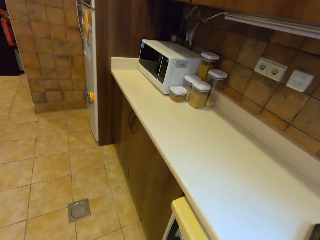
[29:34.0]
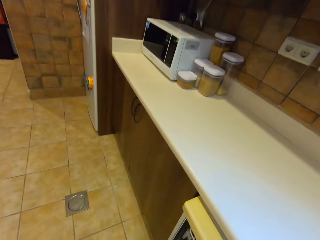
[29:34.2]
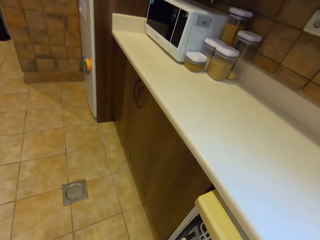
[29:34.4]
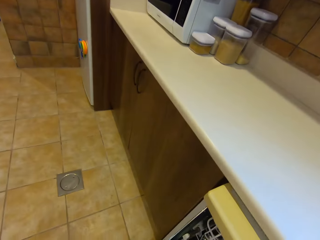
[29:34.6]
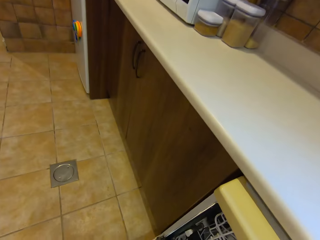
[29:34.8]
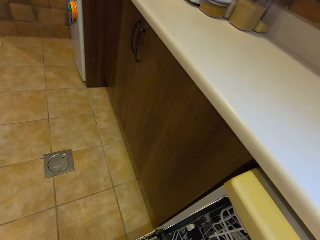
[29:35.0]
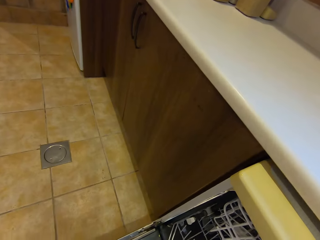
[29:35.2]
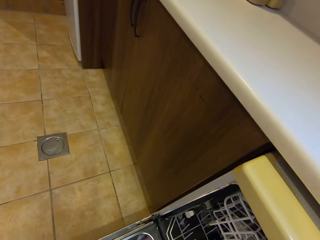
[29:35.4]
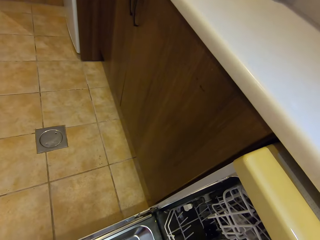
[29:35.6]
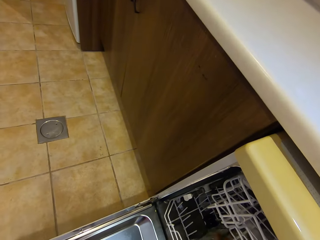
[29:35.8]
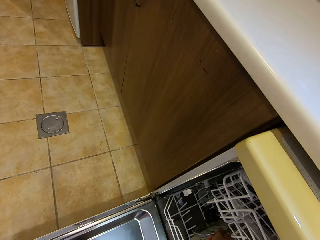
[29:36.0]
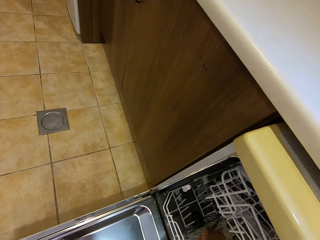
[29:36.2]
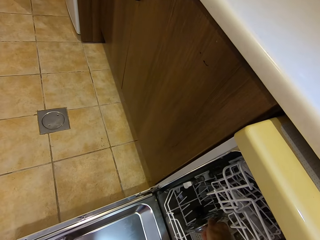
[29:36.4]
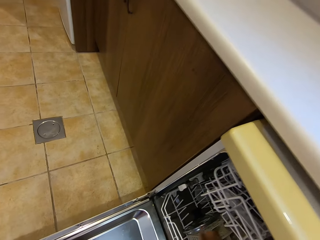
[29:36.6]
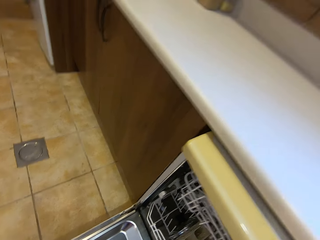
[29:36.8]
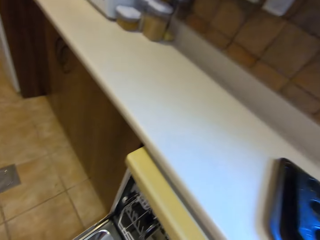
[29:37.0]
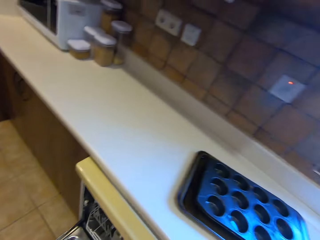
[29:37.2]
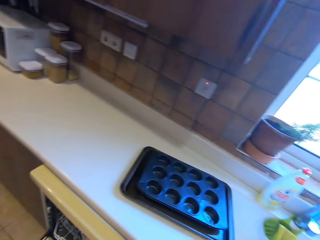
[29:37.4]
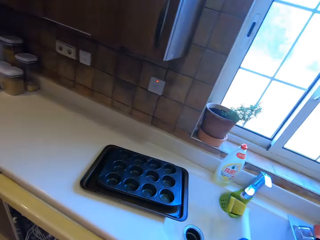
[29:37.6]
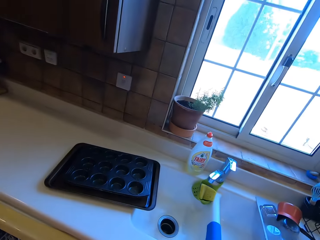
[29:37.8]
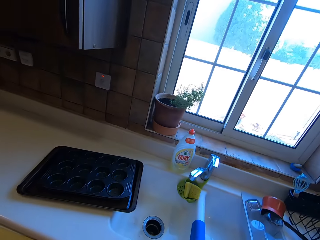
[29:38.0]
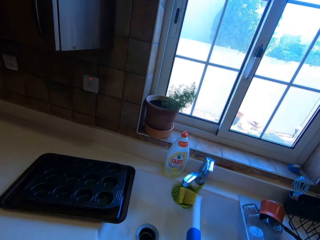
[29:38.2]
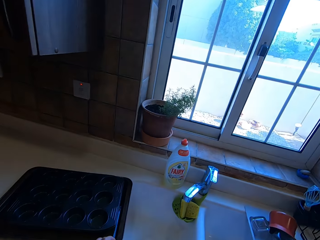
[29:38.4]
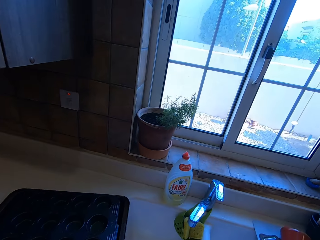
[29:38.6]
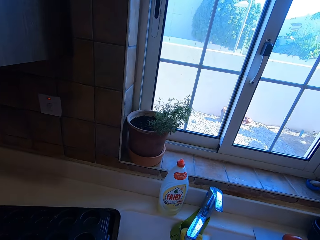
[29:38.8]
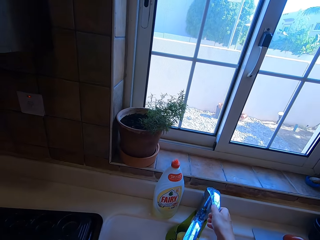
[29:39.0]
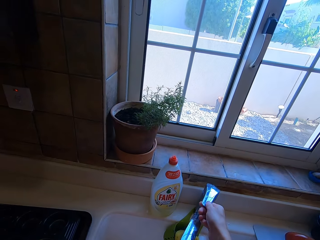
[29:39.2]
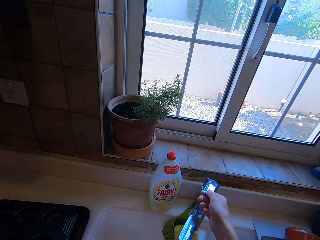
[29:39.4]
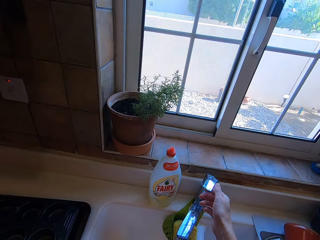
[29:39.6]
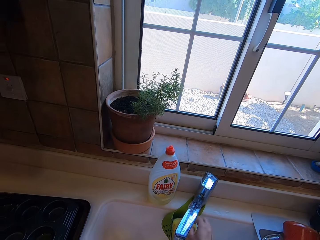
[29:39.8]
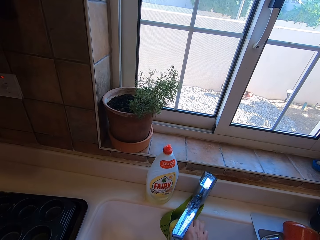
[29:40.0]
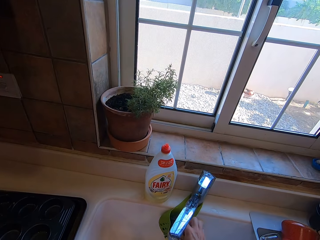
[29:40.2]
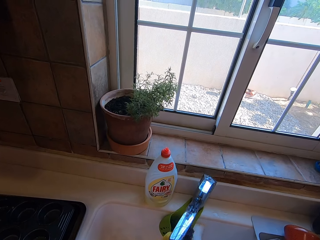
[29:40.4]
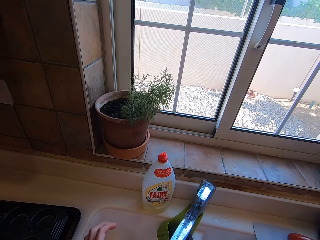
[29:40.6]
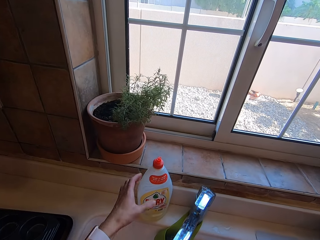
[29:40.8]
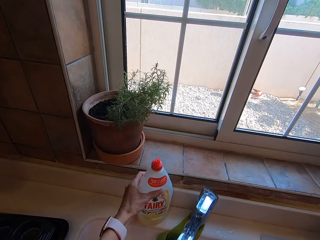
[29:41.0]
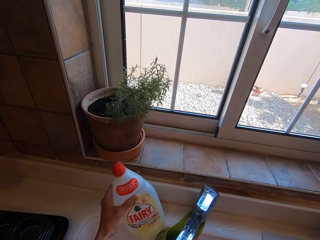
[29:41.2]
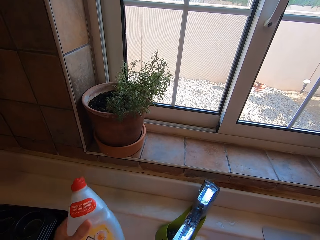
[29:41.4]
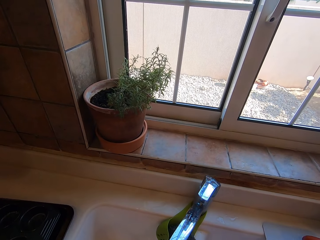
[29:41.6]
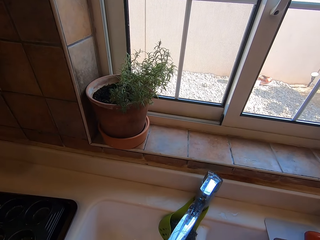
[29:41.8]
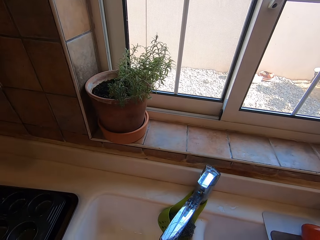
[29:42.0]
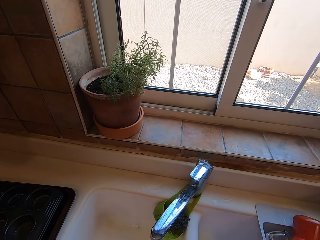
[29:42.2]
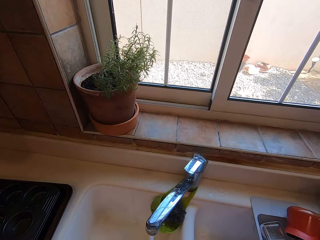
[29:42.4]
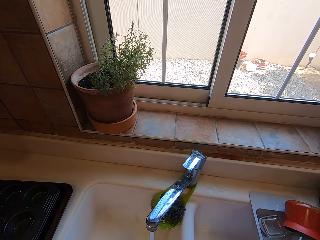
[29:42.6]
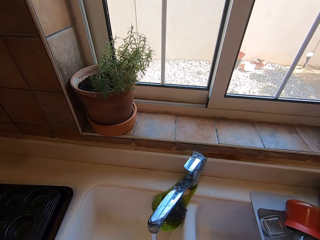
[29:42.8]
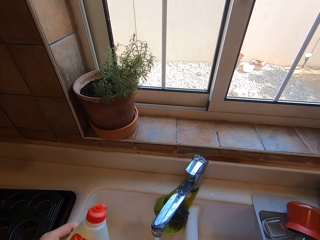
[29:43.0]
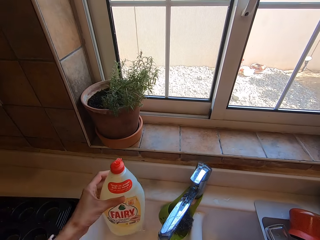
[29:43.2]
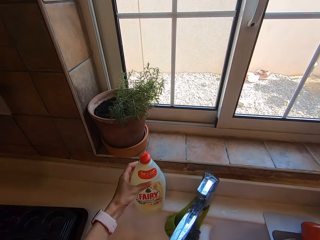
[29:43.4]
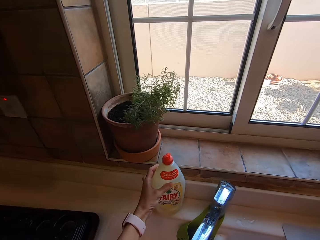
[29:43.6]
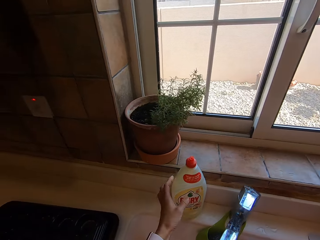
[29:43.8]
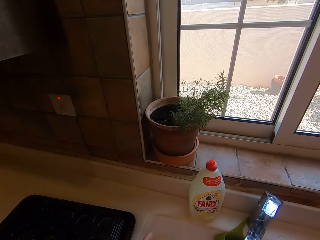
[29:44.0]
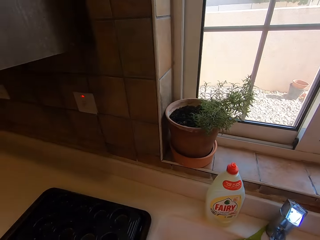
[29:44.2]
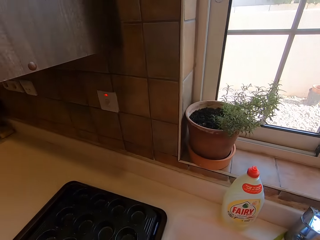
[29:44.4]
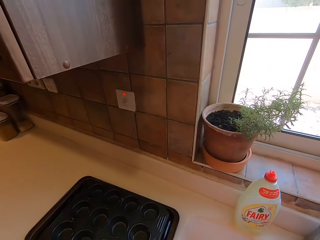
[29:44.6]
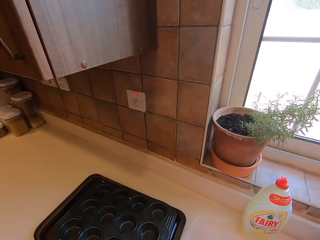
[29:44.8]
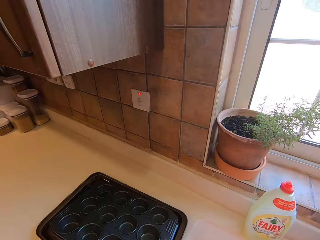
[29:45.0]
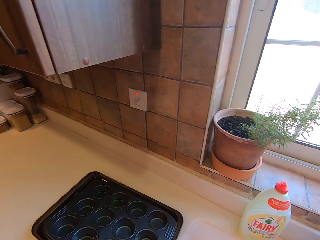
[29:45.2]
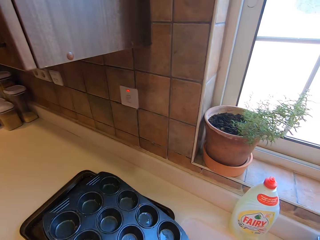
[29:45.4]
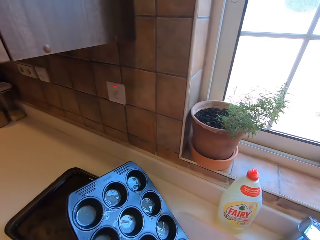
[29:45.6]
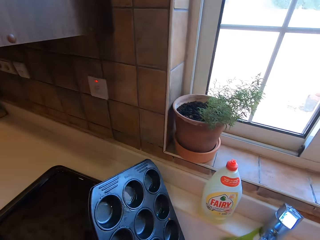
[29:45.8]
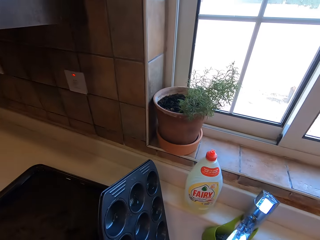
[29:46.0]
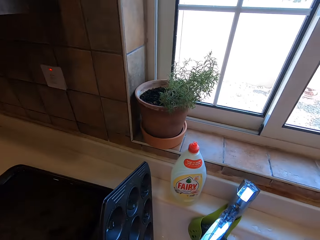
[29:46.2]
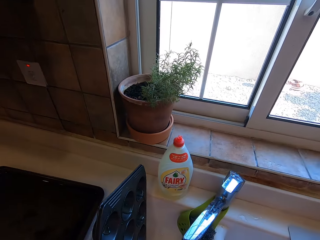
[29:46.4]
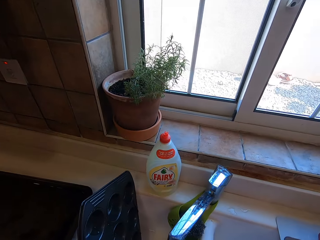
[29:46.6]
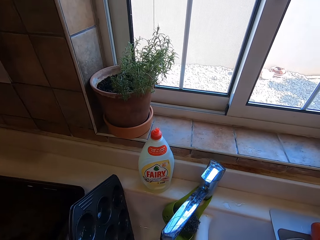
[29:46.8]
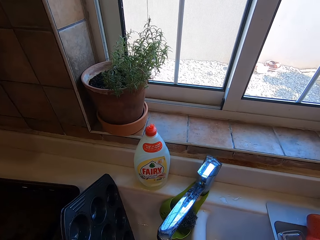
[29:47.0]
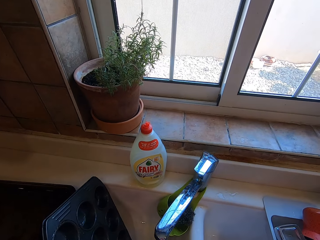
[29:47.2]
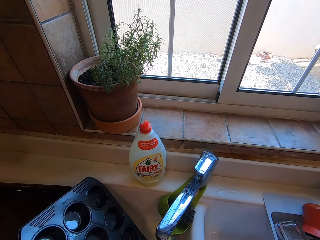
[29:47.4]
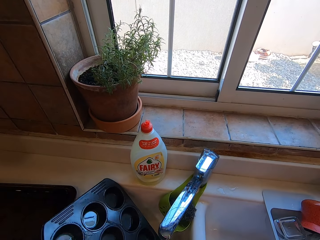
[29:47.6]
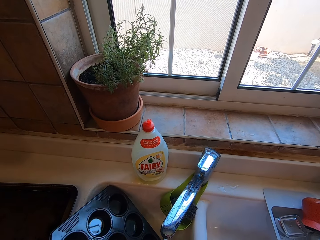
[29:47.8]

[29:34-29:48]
The camera wearer puts the cooking pot lid in the dishwasher. They turn on the tap. They pick up the washing sponge. They pick up dish washing soap. They apply soap on the washing sponge. They drop the soap. They put the soap on the countertop. They pick up a baking tray. They place the baking tray on the sink.

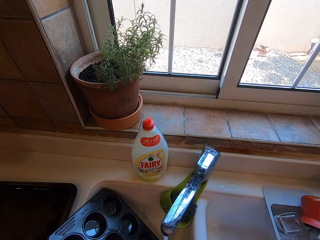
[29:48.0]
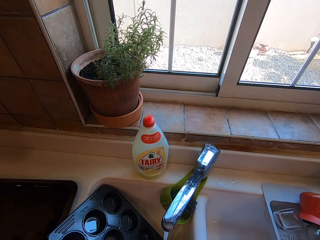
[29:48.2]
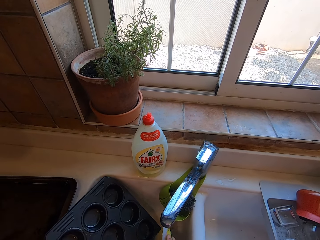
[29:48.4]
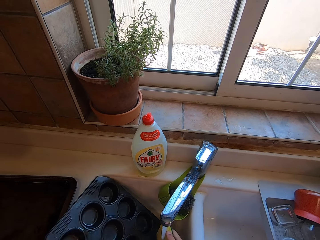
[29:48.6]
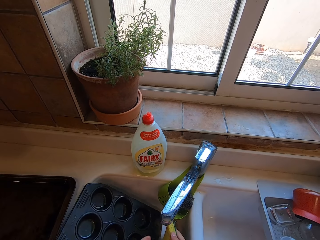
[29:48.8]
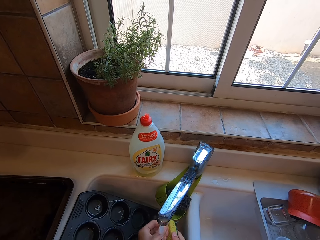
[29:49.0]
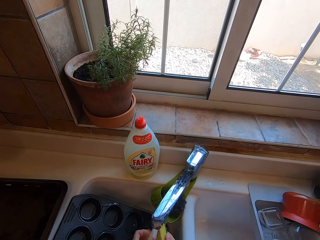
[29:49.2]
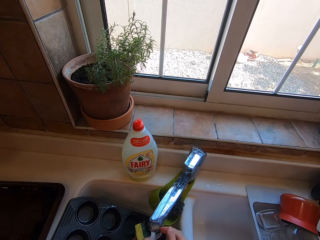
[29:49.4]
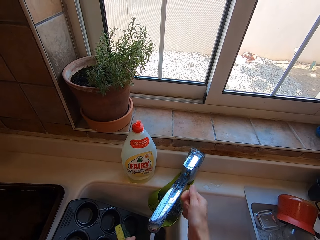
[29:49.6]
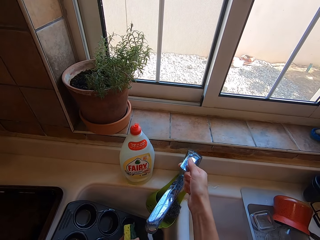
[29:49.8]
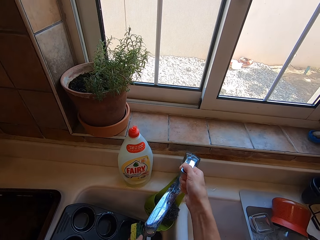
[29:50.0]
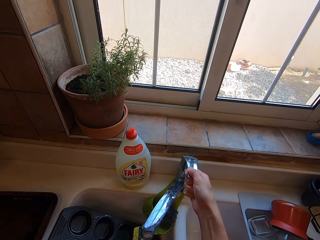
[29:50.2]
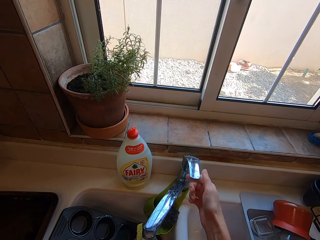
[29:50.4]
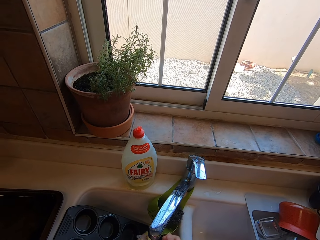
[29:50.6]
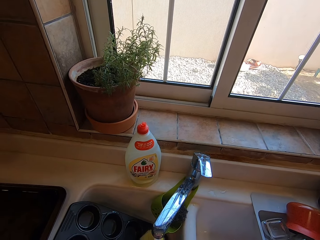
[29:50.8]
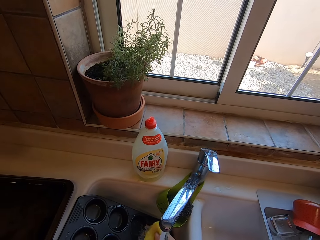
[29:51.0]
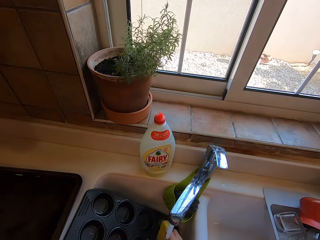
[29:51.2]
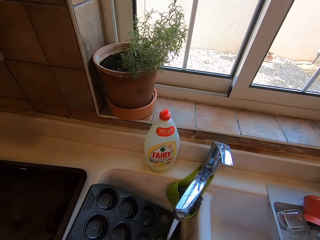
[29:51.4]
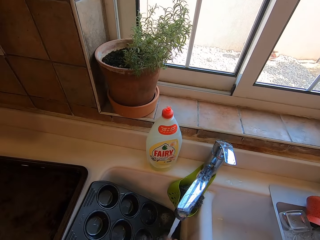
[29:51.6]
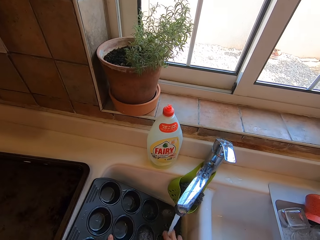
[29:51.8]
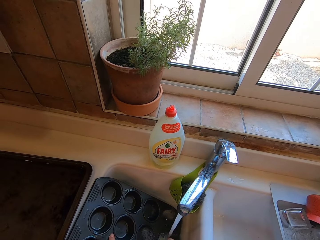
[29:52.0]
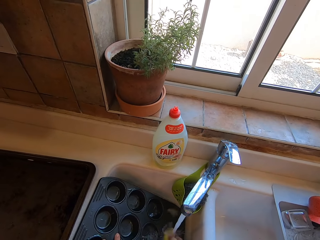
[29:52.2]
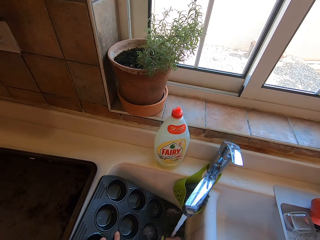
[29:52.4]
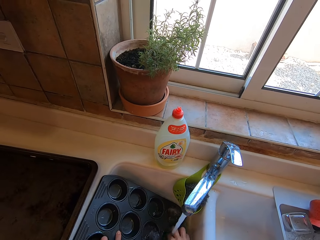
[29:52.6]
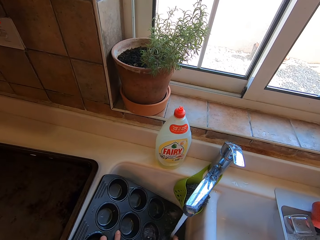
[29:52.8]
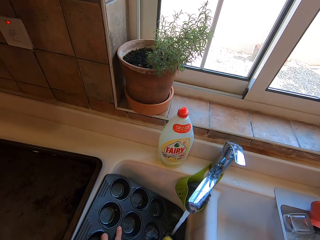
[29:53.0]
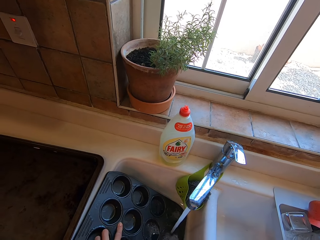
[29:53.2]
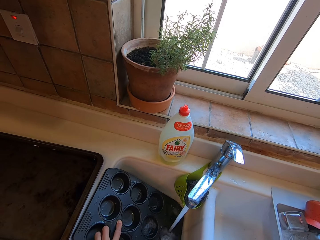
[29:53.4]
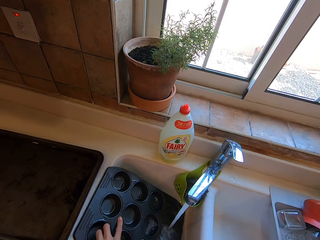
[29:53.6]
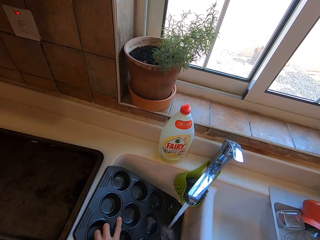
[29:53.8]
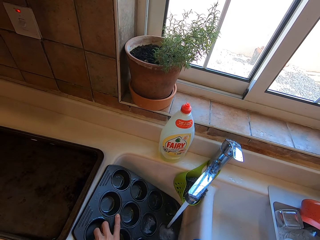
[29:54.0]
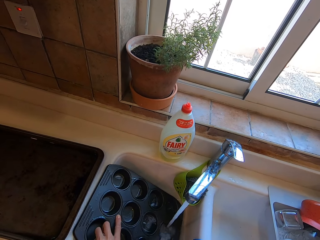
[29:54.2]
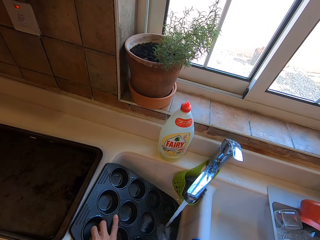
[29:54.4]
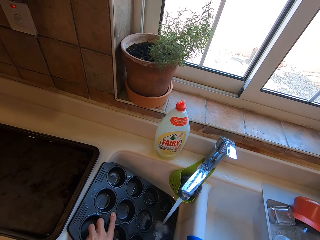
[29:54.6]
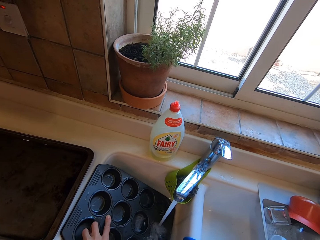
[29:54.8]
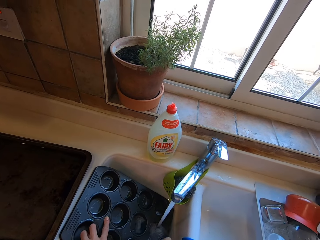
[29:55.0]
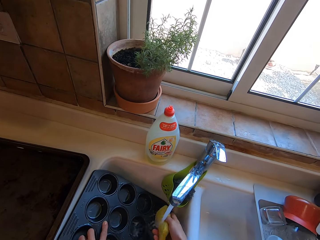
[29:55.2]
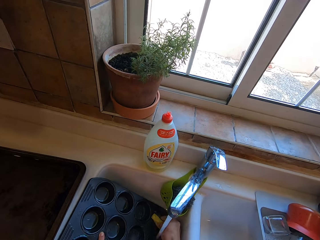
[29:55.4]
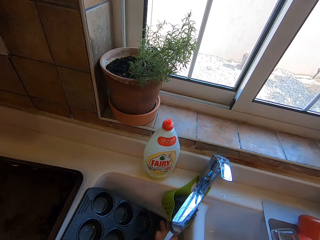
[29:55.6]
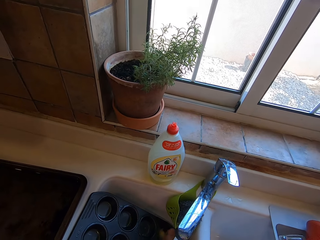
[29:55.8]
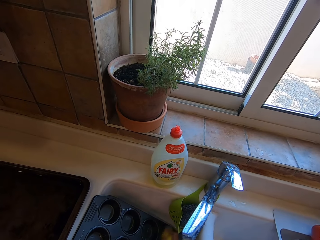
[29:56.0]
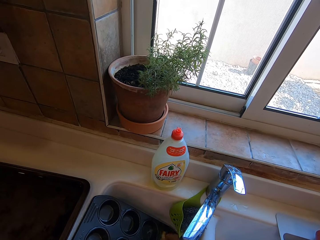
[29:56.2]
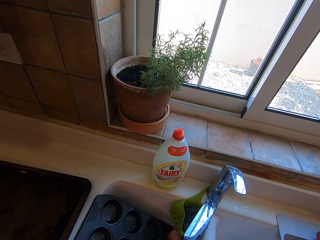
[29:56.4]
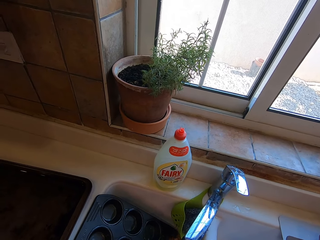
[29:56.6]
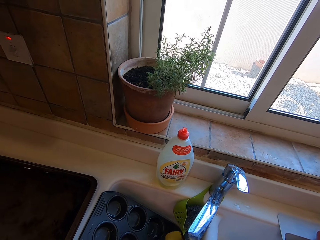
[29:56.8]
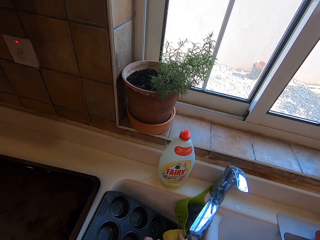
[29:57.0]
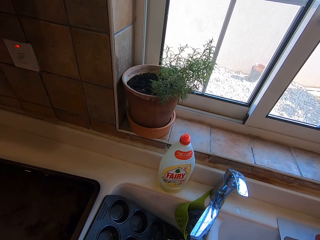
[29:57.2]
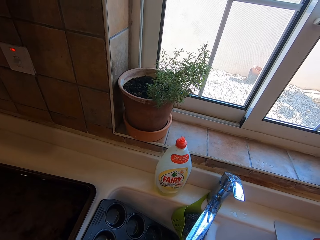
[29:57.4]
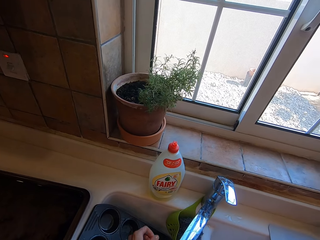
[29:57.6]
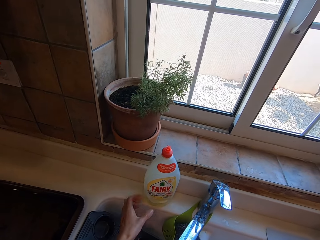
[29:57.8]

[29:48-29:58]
The camera wearer washes the baking tray. They operate the tap.
